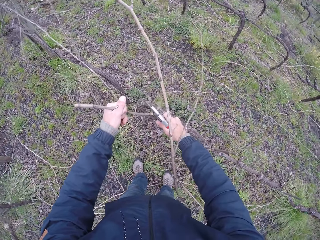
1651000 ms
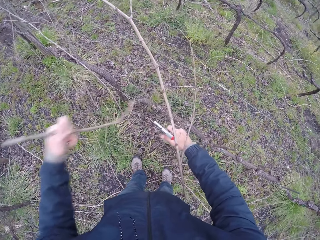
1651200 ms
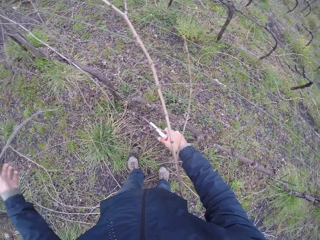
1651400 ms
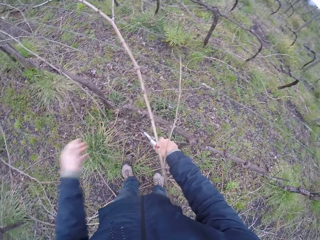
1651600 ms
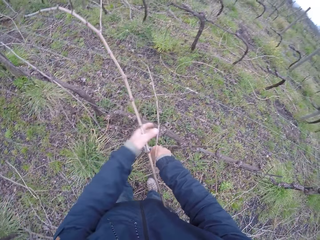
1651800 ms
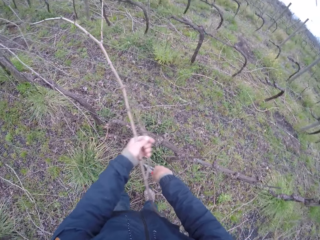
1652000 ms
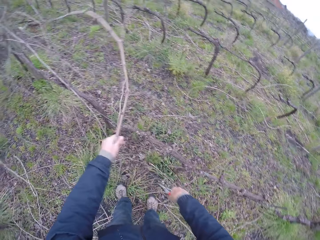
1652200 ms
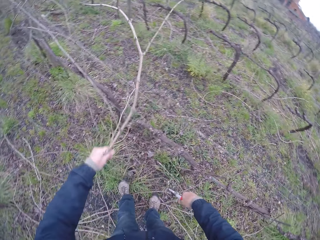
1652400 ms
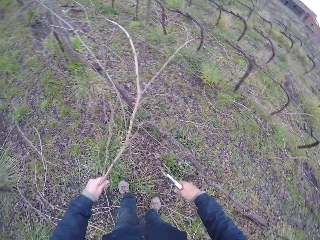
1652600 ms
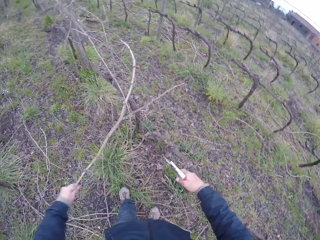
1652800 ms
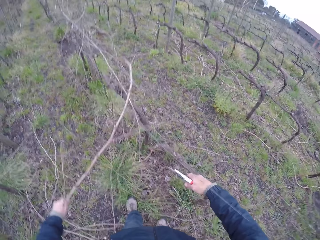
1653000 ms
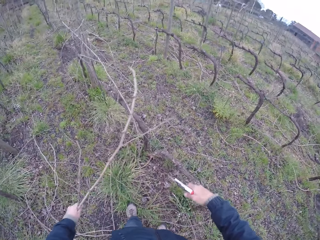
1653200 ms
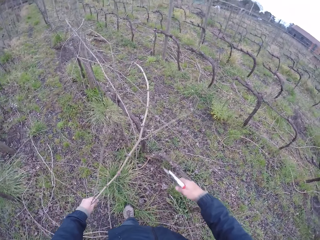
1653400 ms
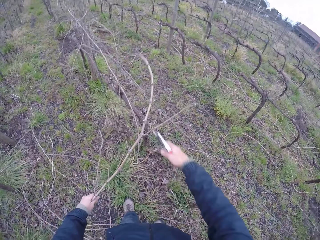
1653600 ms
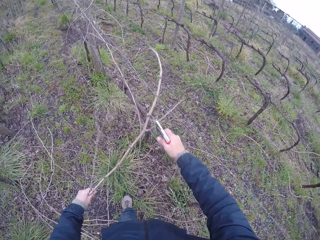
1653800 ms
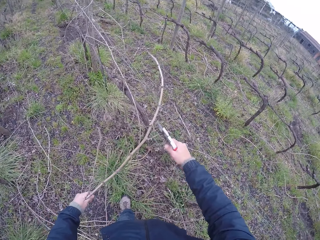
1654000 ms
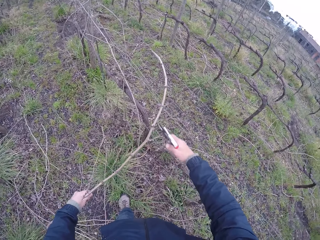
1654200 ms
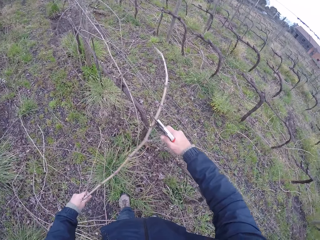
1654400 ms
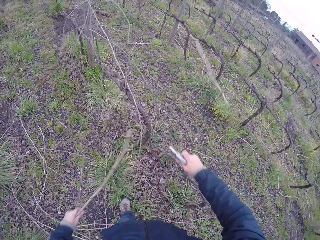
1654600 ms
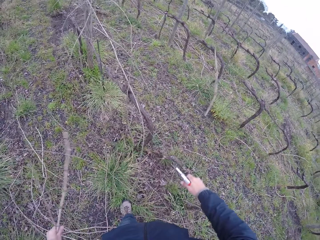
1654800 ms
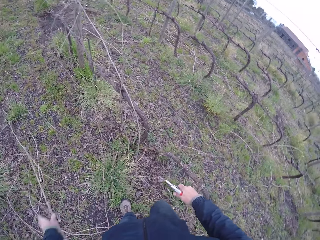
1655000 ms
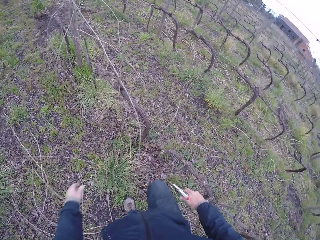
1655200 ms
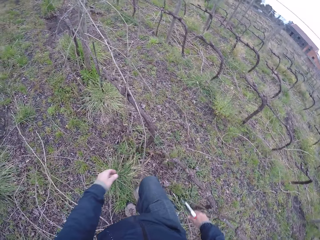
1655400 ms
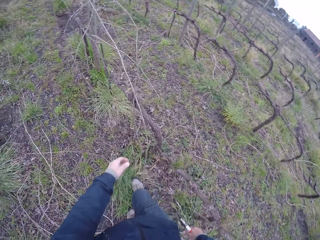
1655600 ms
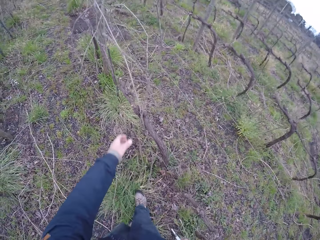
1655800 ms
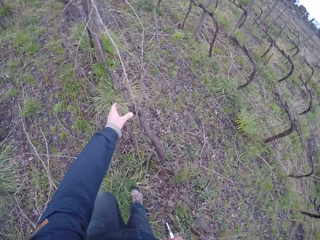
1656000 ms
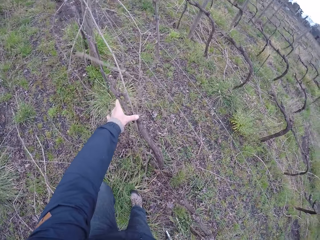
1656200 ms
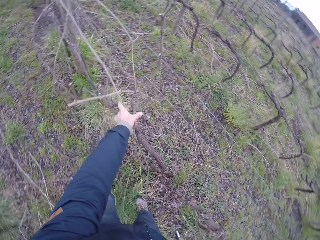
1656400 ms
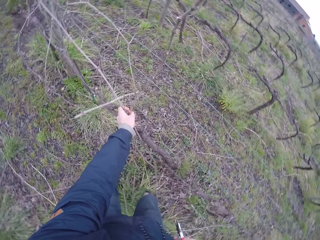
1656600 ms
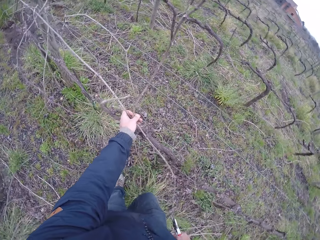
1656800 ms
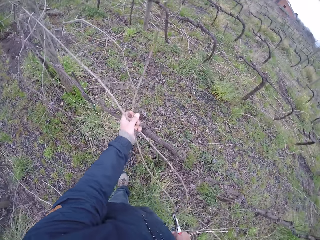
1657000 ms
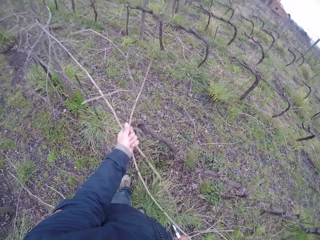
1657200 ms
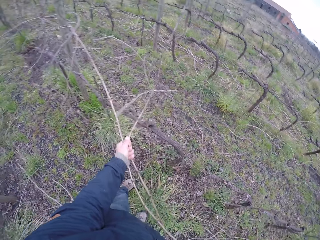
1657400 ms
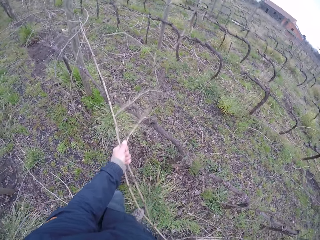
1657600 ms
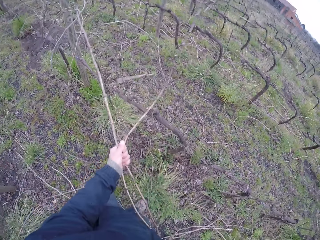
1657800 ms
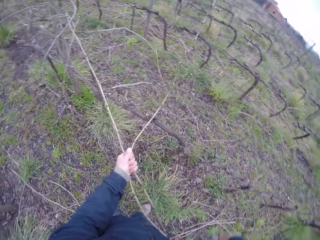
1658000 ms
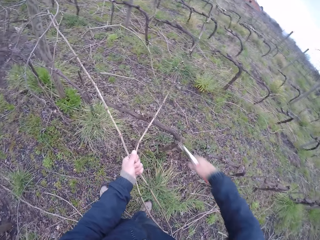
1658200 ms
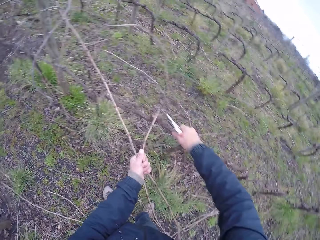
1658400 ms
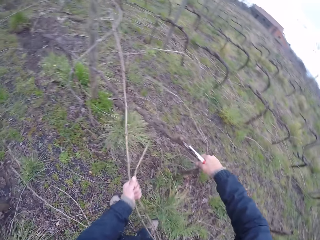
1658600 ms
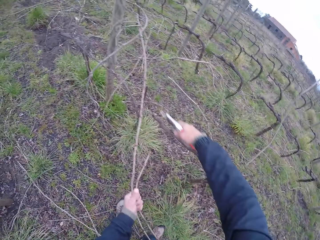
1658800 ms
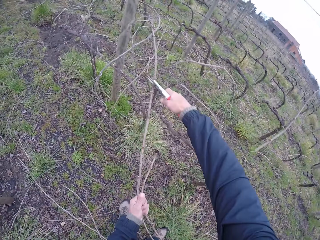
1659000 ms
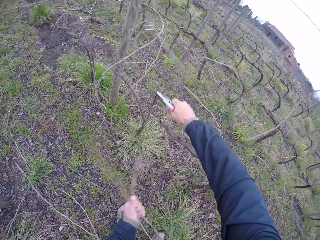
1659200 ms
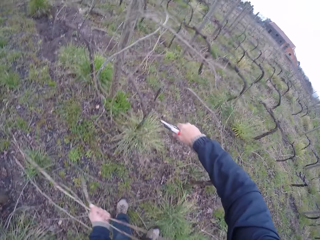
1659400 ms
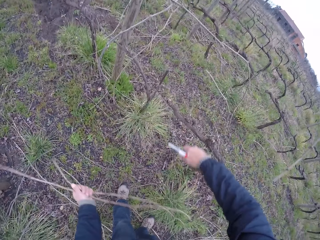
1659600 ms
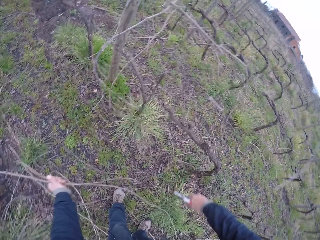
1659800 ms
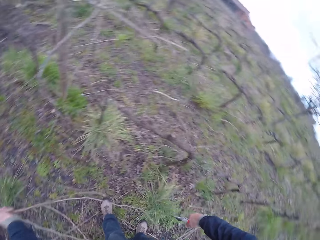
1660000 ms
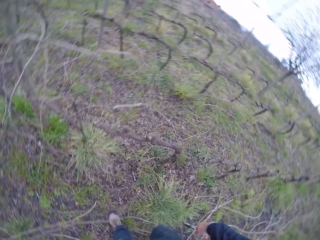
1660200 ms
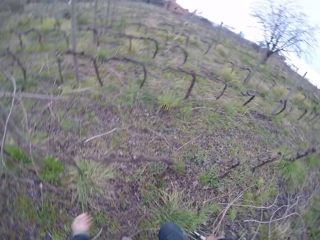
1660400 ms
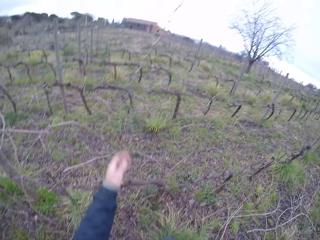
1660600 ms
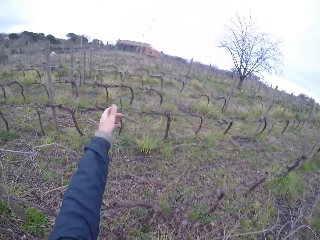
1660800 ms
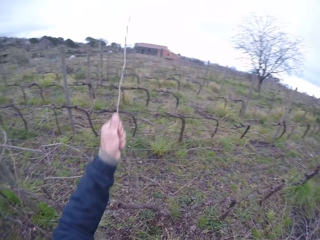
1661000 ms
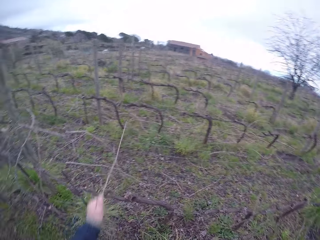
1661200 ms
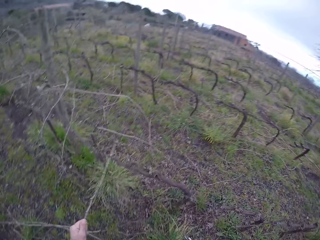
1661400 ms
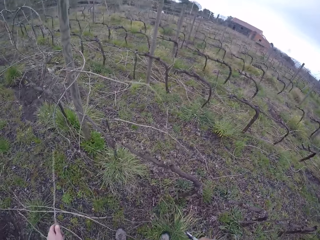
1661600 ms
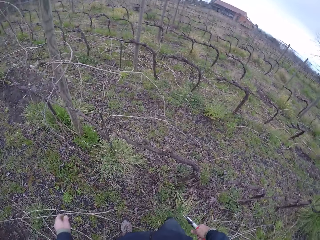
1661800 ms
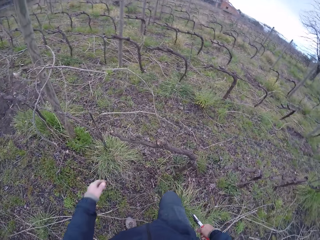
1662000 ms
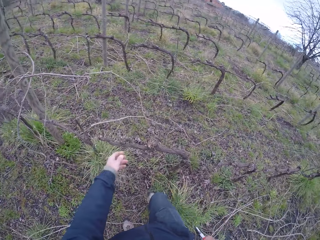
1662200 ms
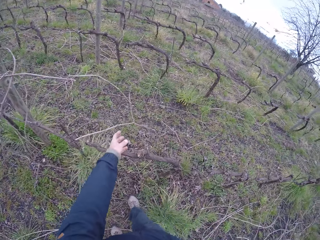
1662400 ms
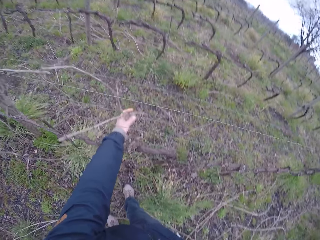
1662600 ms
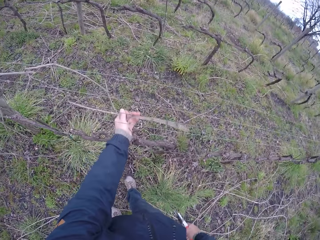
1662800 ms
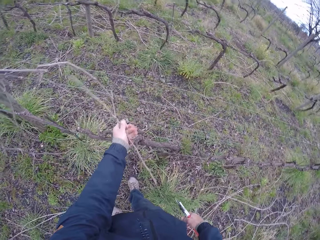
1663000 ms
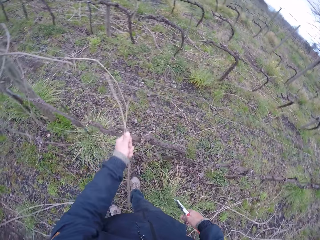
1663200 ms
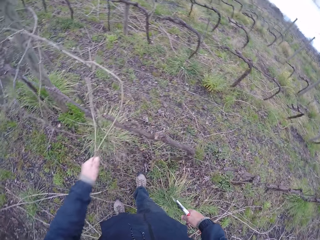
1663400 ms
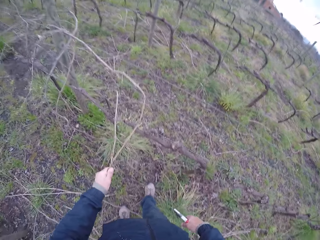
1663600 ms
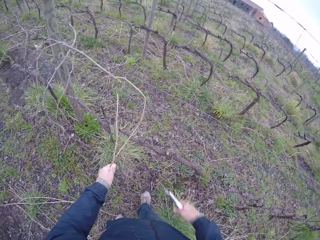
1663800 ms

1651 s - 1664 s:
The camera wearer cuts the tree branch with the pair of secateurs in her right hand. She pulls a tree branch with her left hand and puts down branches. She cuts the tree branch with the pair of secateurs in her right hand. She puts down branches. She pulls tree branches with her left hand and picks branches. She cuts the tree branches with the pair of secateurs in her right hand. She puts down branches. She pulls a tree branch with her left hand and picks branches. She puts down branches. She pulls a tree branch with her left hand and picks branches.

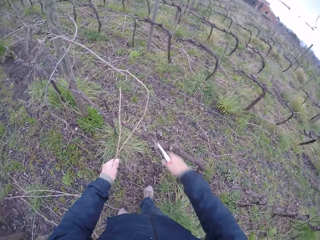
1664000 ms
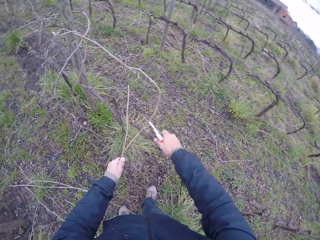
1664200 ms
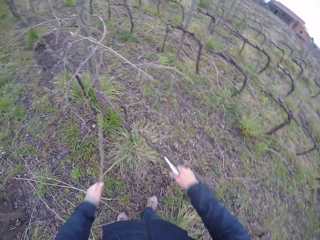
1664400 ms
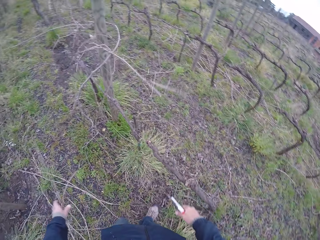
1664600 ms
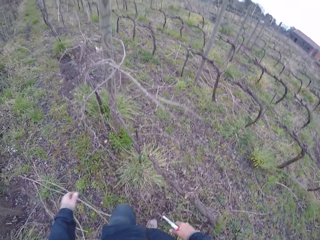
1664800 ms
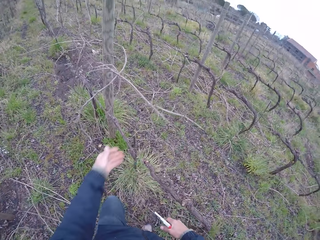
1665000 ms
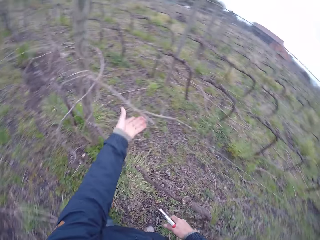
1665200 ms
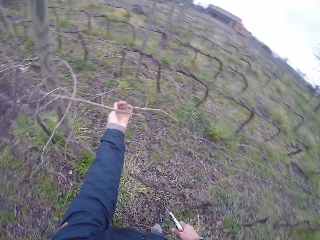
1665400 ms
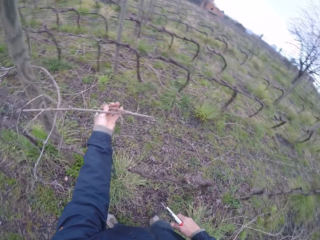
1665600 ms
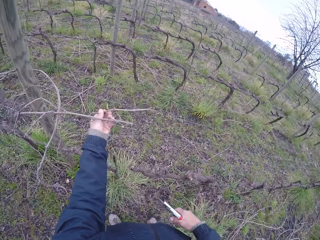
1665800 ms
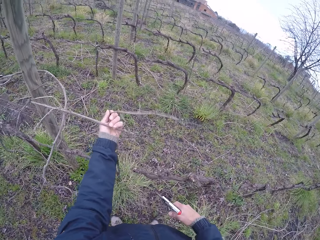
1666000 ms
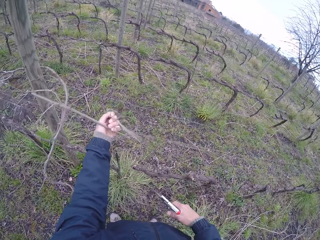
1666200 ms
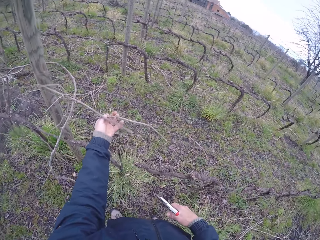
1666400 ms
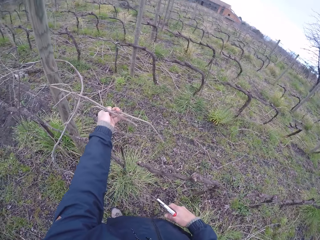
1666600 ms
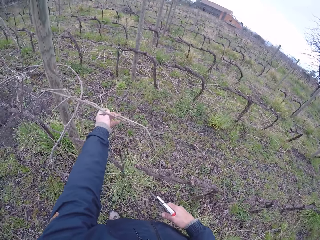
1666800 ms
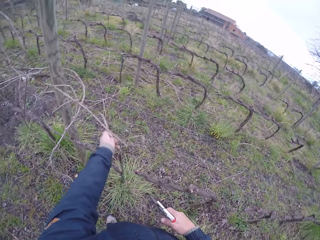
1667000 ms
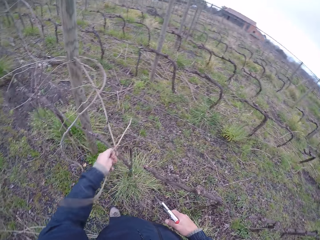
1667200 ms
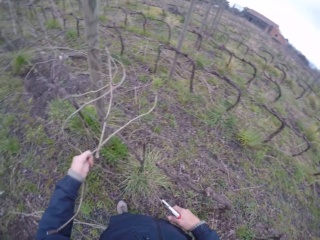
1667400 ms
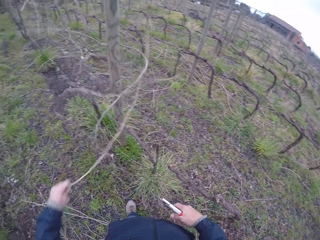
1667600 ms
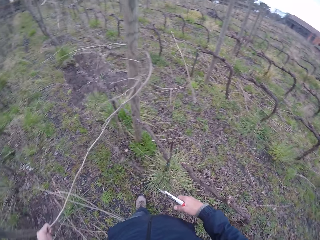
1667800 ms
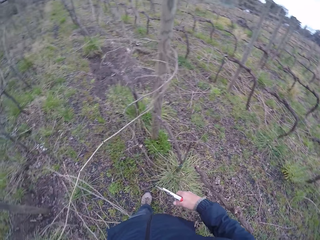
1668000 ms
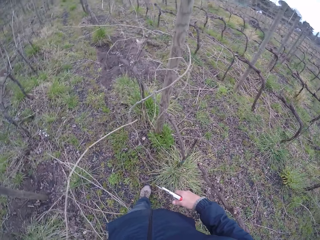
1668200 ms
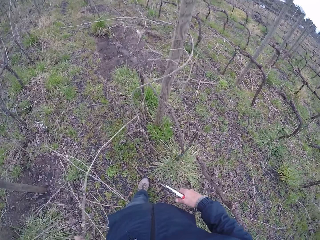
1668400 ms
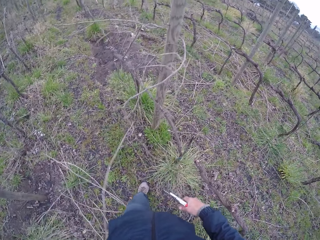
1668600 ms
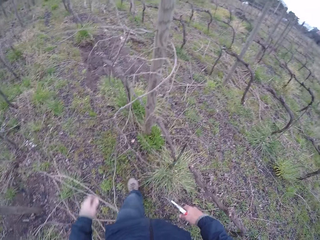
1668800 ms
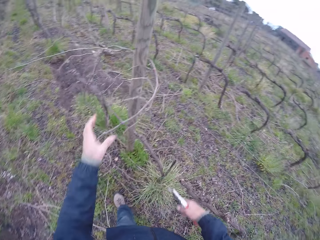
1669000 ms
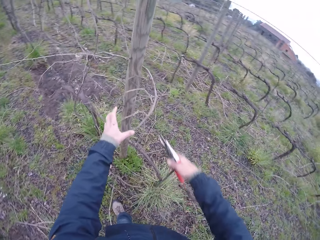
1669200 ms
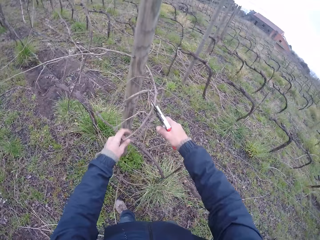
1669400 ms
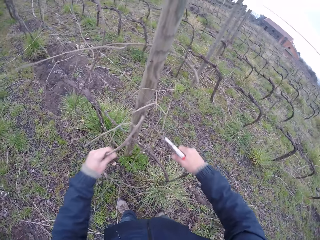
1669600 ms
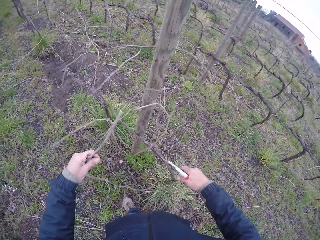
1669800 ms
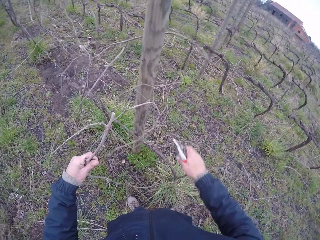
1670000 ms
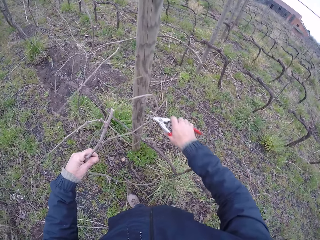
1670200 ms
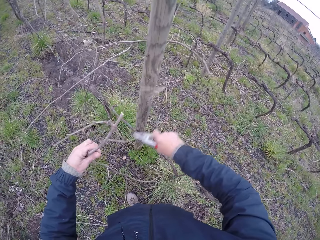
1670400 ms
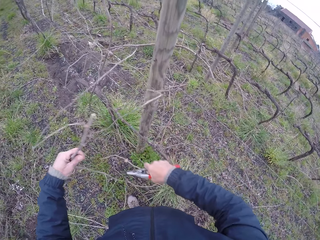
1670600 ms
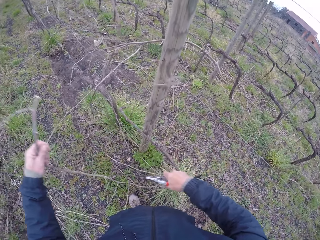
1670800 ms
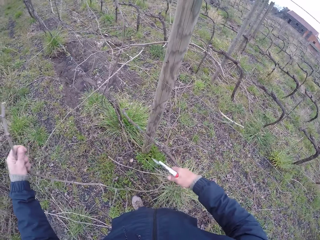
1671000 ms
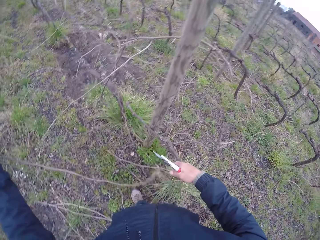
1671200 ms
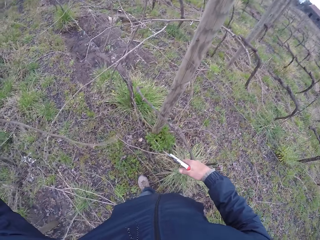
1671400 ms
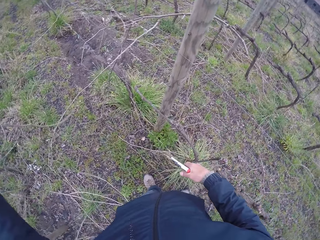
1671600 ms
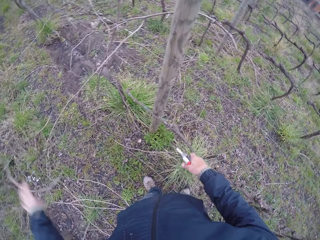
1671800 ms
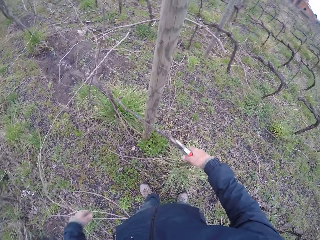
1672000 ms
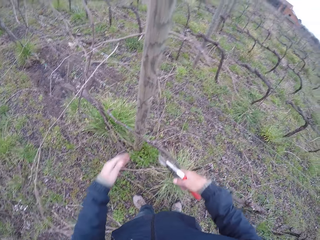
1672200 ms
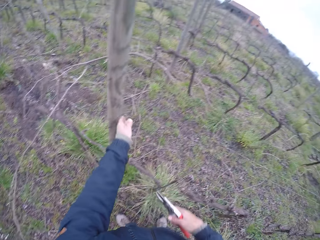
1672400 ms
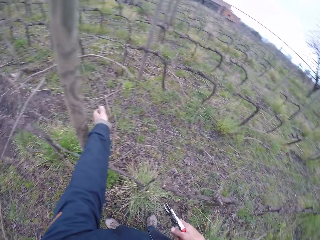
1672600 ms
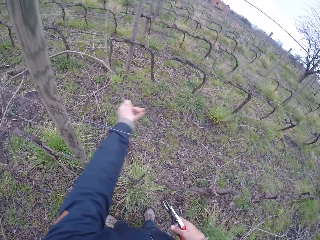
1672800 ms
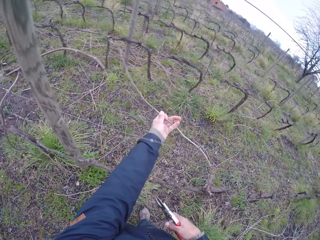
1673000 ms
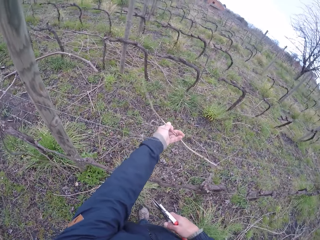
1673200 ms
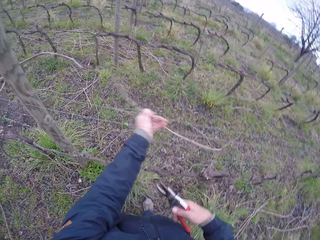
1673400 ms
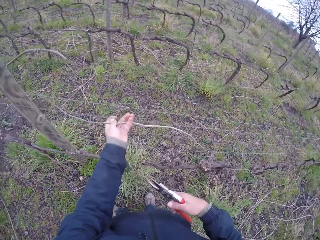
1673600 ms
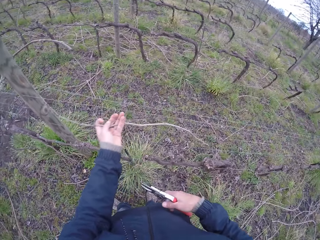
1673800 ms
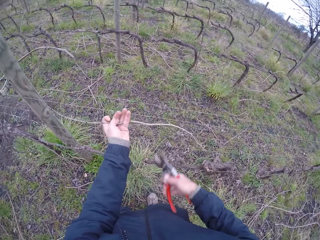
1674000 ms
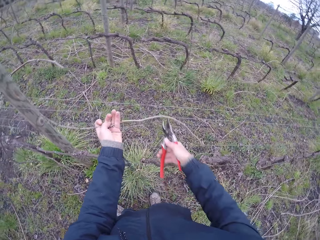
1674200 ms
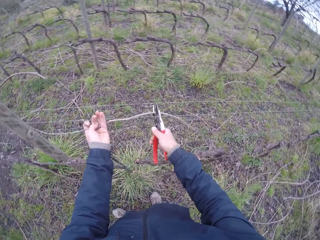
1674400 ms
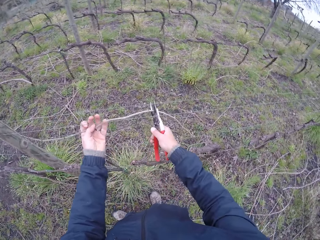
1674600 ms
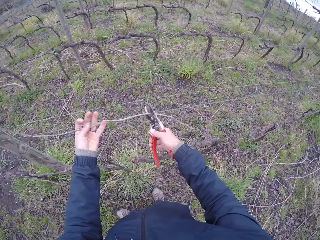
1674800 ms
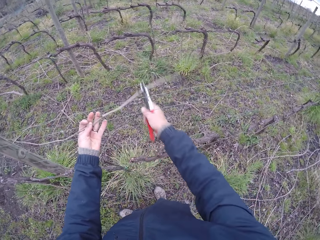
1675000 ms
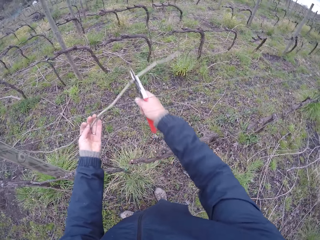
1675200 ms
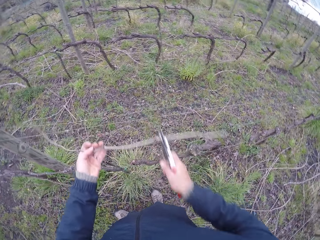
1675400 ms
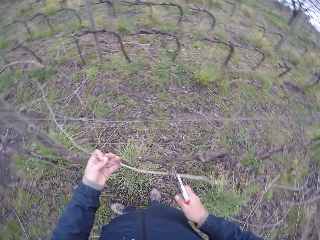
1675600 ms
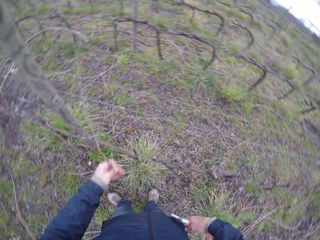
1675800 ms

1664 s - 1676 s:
The camera wearer cuts the tree branch with the pair of secateurs or scissors in her right hand. She pulls a tree branch with her left hand. She picks branches. She cuts a tree branch with the pair of secateurs in her right hand. She cuts the branches with the scissors. She puts down the branches. She pulls a tree branch with her left hand. She picks the branches. She cuts the tree branch with the pair of secateurs in her right hand.
